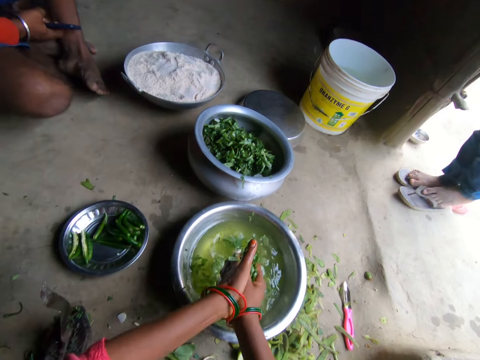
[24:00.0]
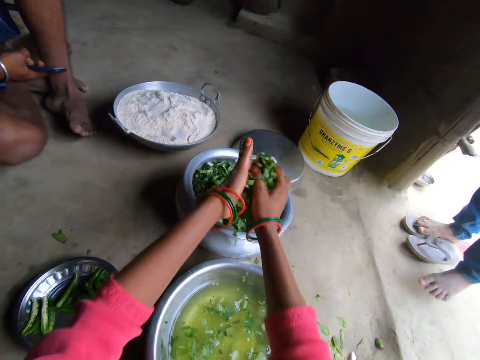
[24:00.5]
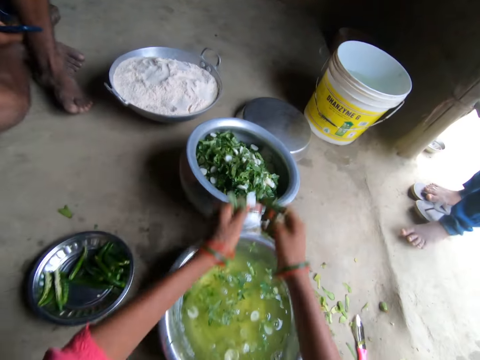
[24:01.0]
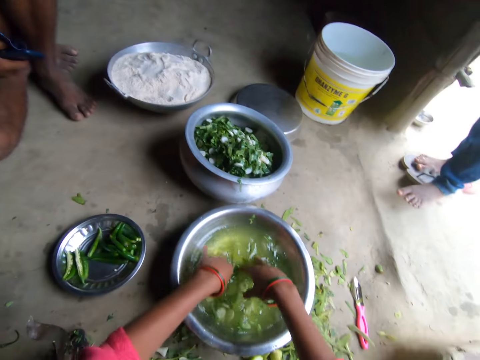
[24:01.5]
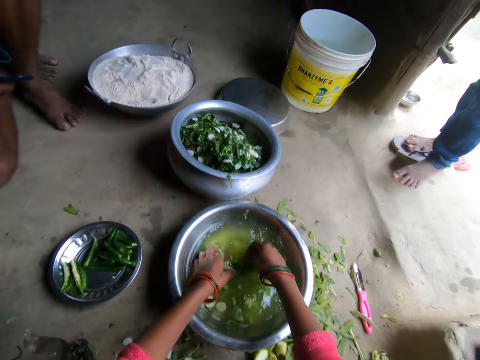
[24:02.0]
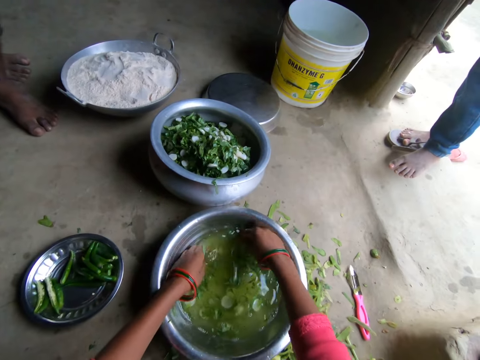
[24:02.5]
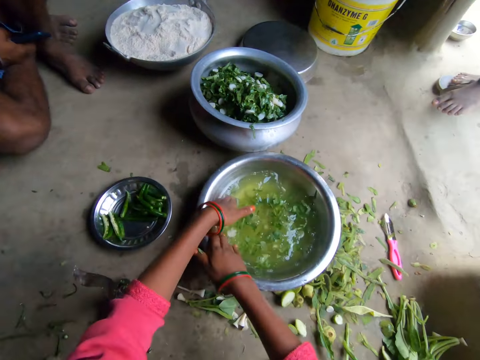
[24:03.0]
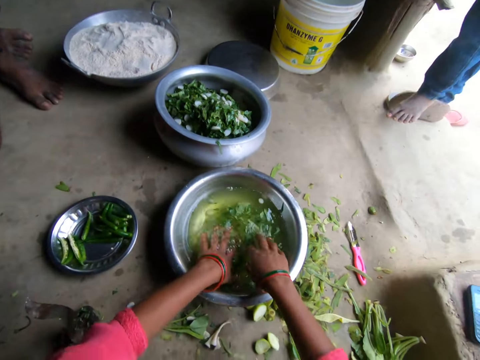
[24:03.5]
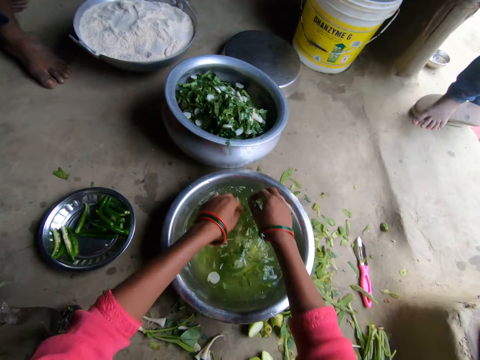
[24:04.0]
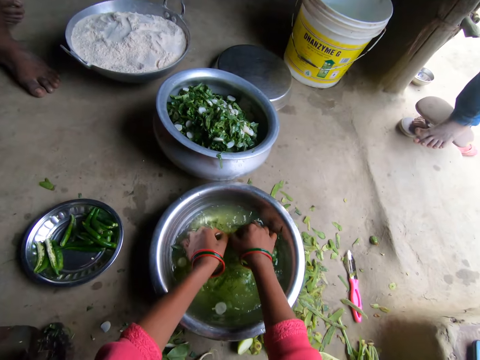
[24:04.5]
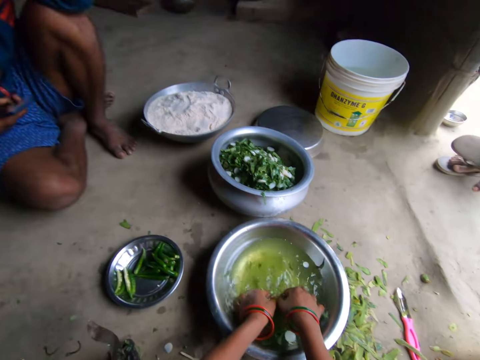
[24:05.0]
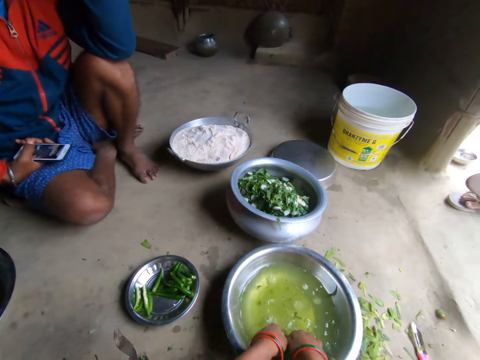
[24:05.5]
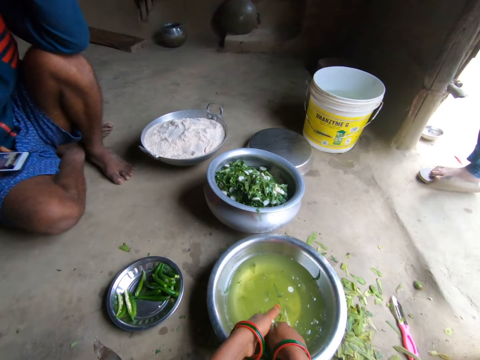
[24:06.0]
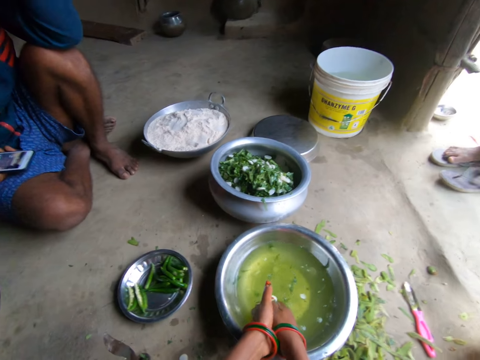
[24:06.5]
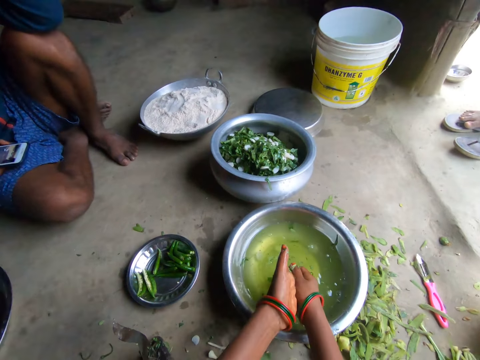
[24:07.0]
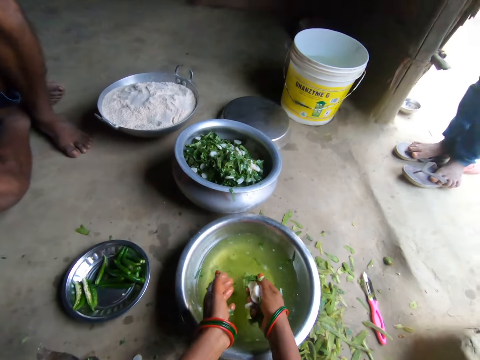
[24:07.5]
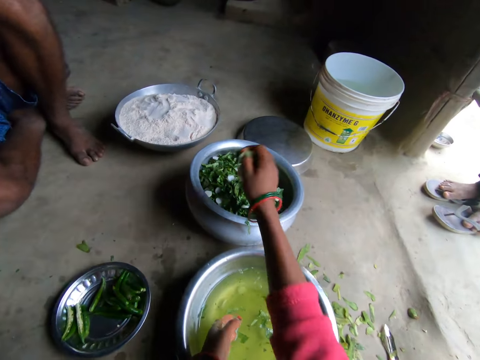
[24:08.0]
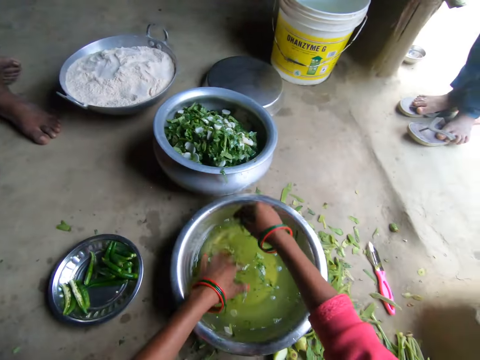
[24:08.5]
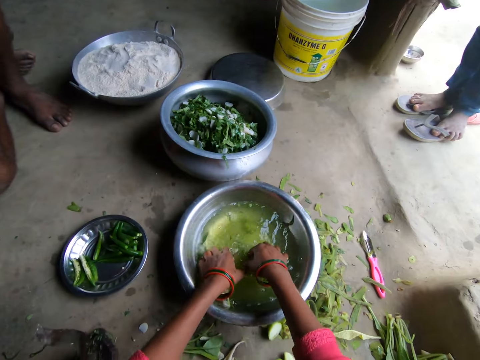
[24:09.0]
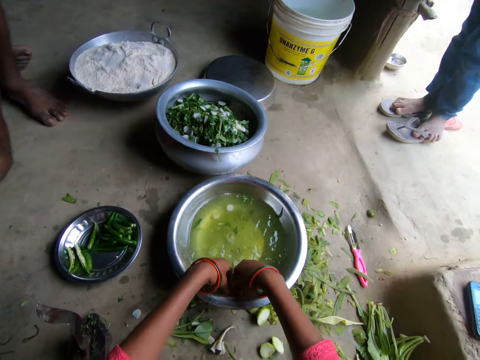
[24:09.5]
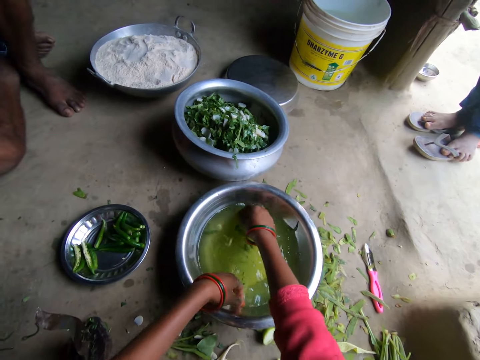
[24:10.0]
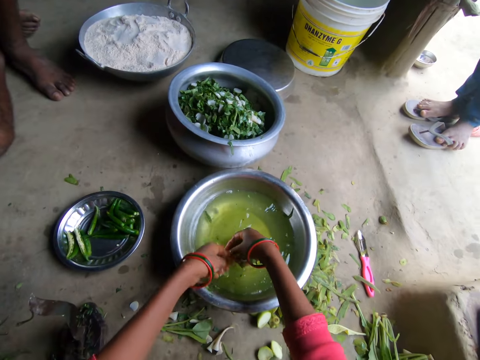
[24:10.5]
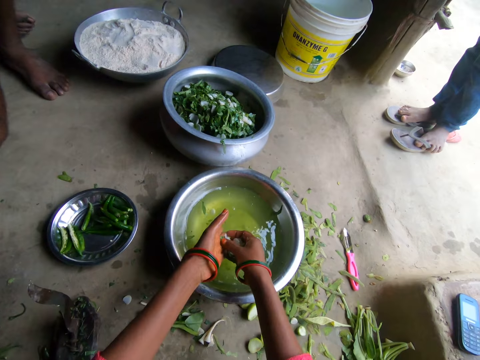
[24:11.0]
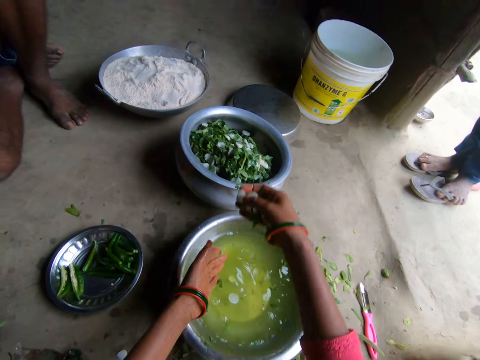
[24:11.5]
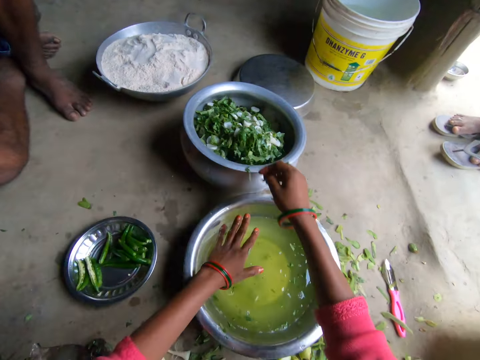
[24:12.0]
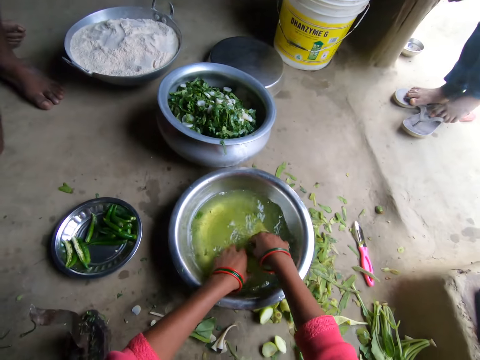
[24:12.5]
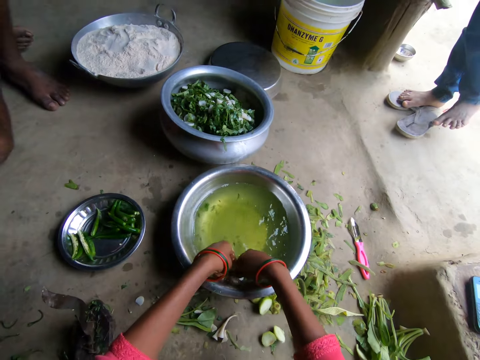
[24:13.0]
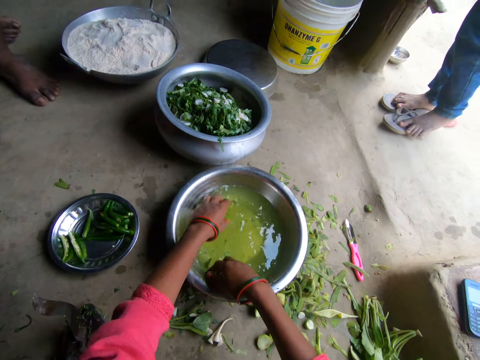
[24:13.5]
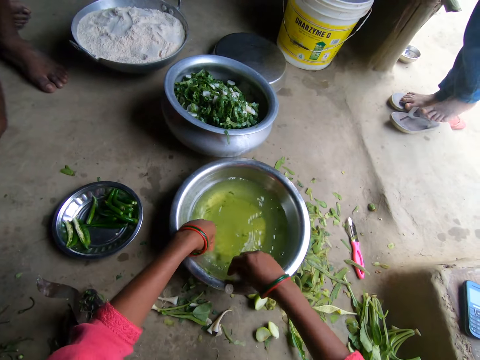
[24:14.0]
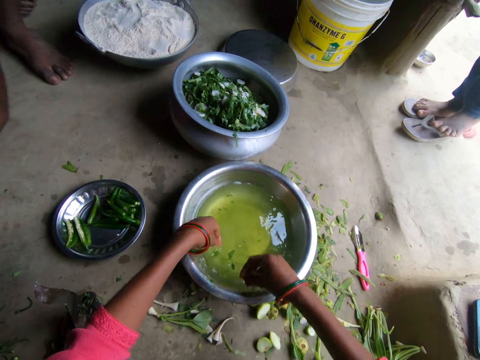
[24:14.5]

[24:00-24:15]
The camera wearer puts the daikon radish slices and something in the cooking pot with both hands. She dips her hands in water. She rinses her hands in the metallic bowl. She raises the daikon radish slices and something from the metallic bowl with her right hand. She puts the daikon radish slices and something in the cooking pot with her right hand. She picks the daikon radish slices from the metallic bowl with both hands. She takes a vegetable from her left hand. She puts the daikon radish slice in the cooking pot with her right hand. She dips both hands in the water. She picks the daikon radish slices from the metallic bowl with her right hand.

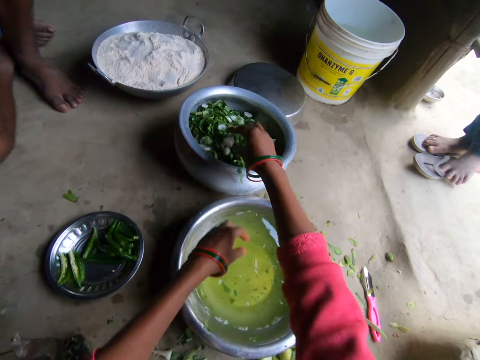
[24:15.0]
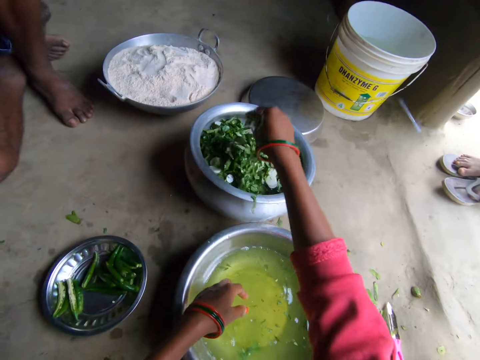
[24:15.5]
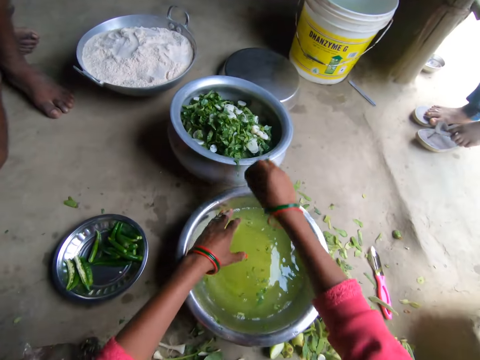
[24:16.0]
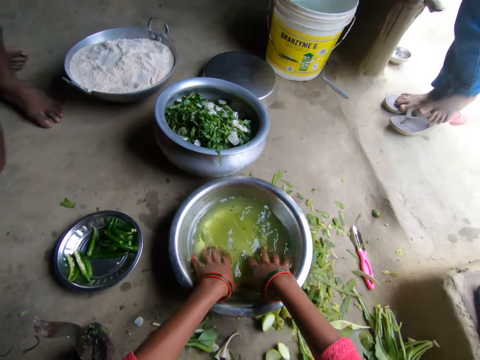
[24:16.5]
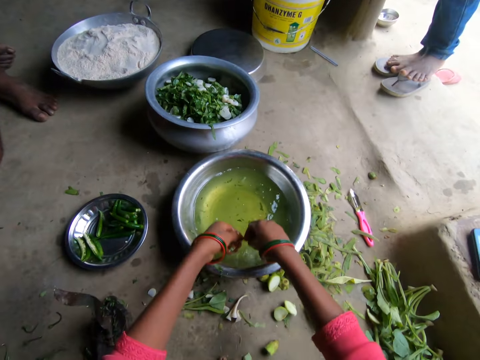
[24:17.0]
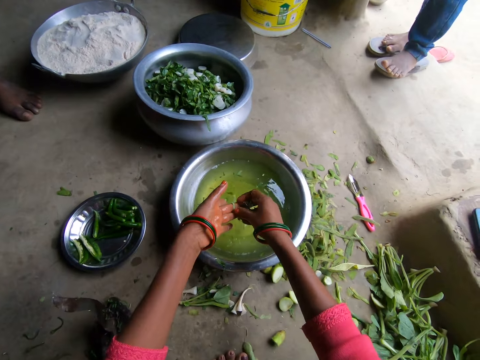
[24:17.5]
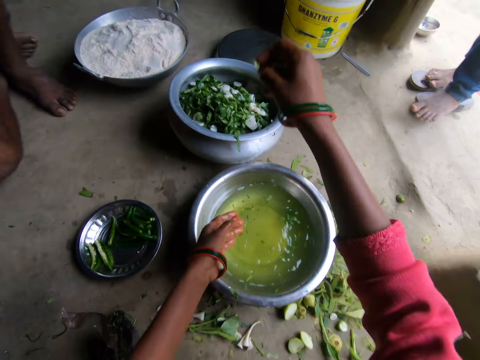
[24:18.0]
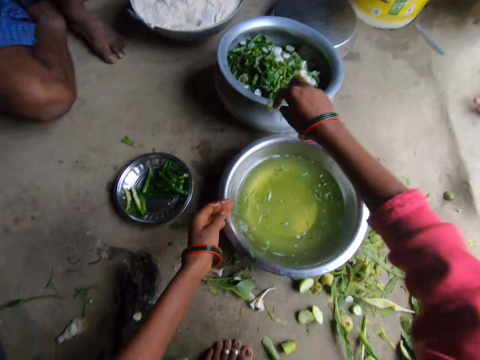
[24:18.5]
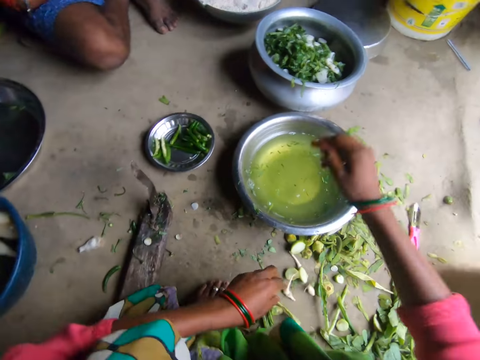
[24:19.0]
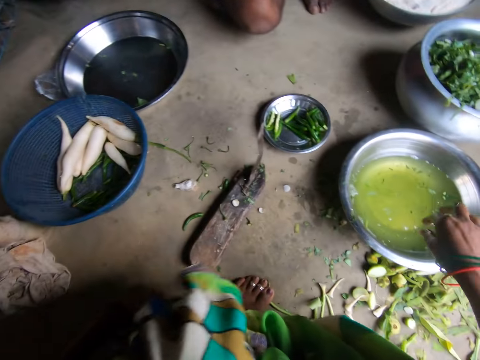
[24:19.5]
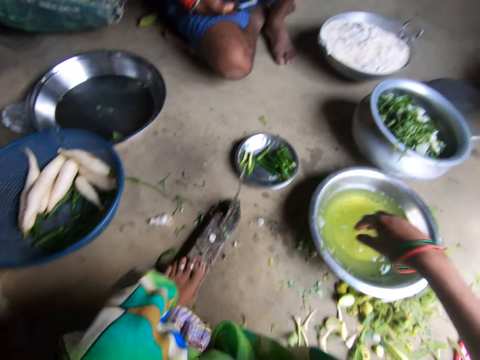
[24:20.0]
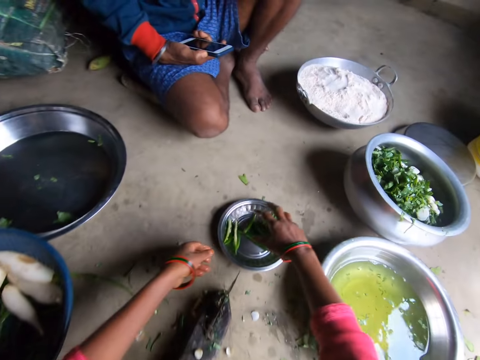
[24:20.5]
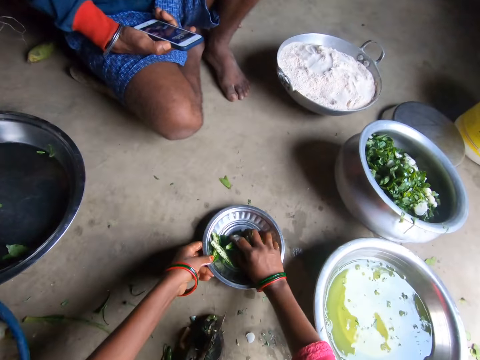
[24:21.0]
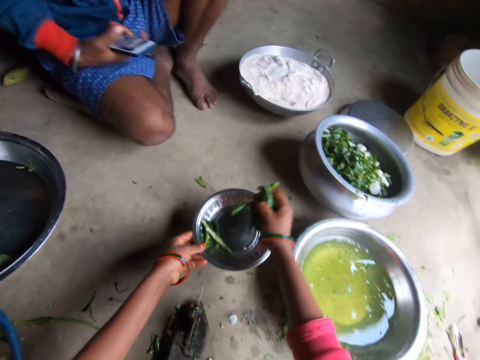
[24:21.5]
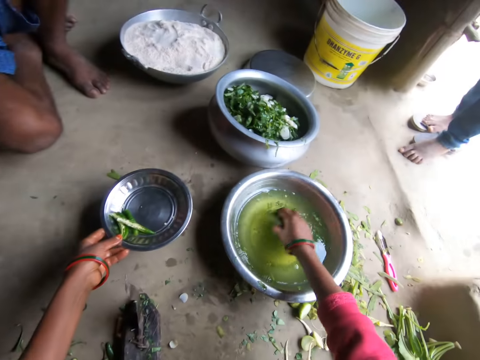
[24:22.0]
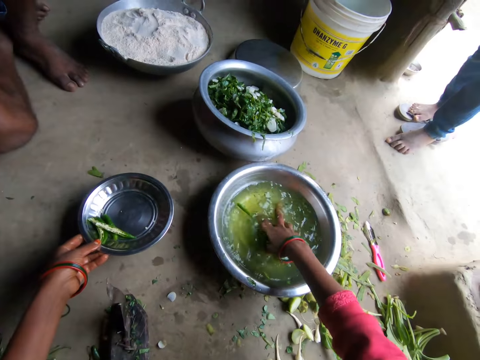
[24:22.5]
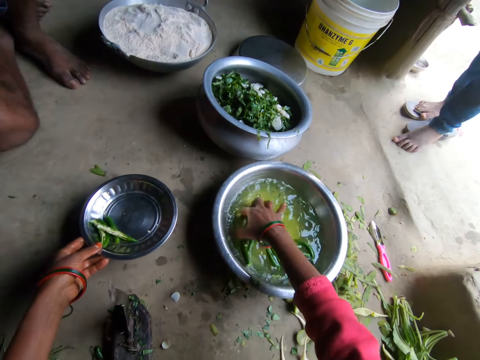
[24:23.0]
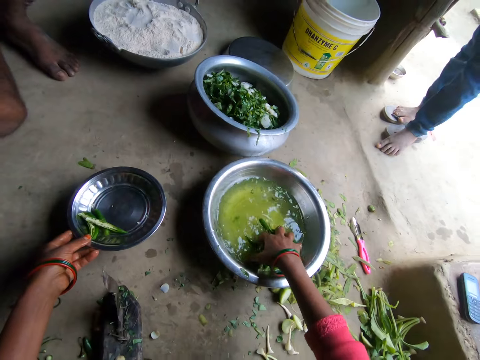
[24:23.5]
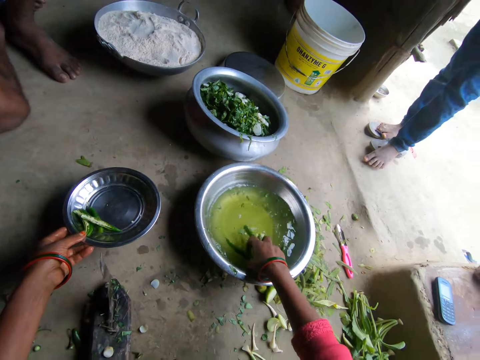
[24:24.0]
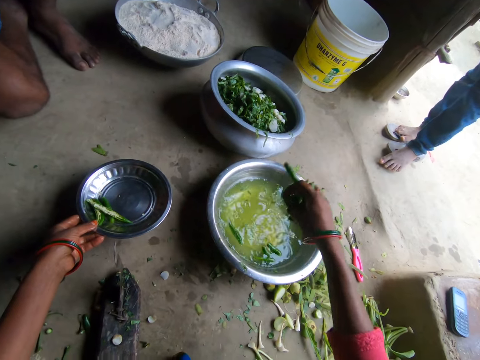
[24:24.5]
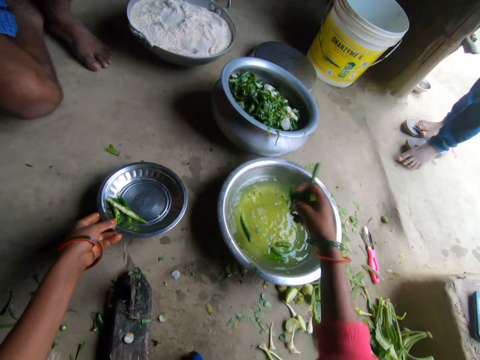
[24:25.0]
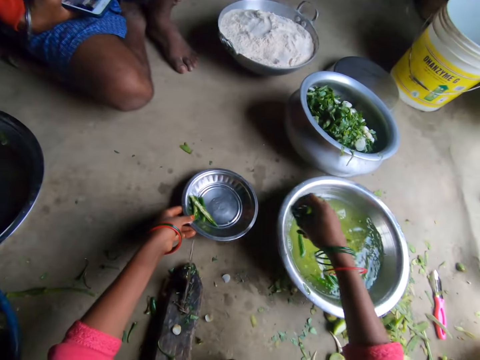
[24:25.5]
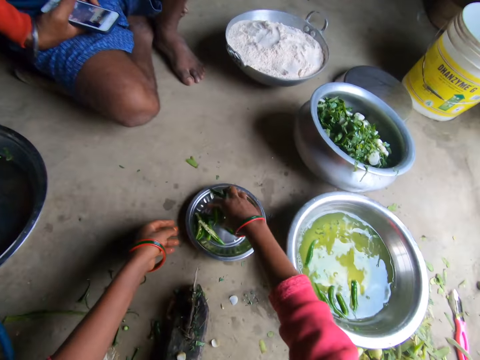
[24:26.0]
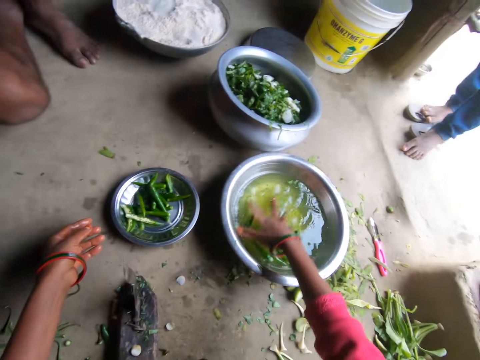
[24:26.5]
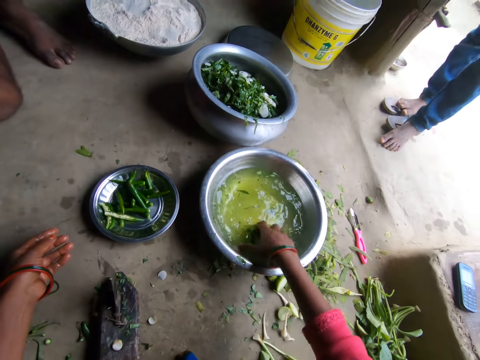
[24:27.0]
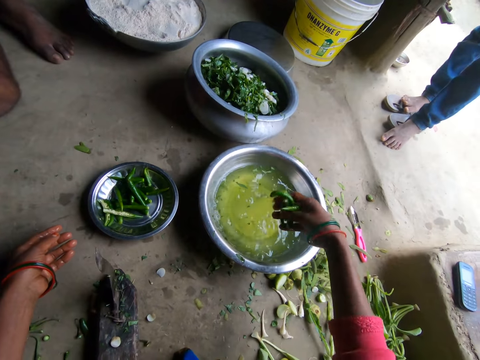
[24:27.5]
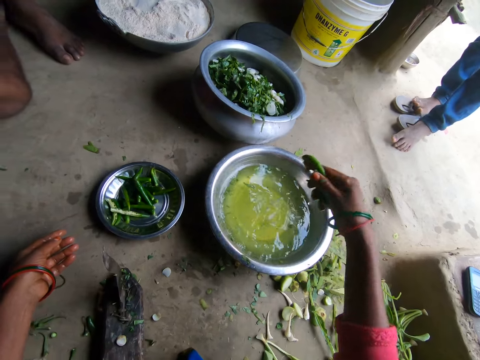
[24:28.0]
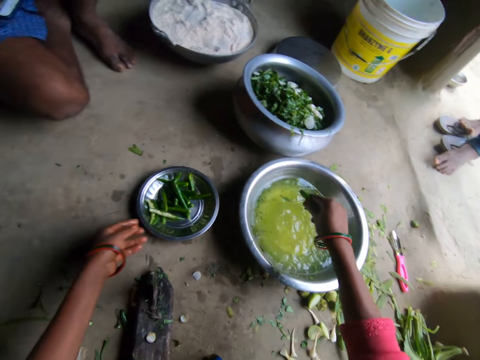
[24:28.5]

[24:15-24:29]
The camera wearer puts the daikon radish slice in the cooking pot with her right hand. She dips both hands in the water. She picks the daikon radish slices from the metallic bowl. She takes a vegetable from her left hand. She puts the daikon radish slice in the cooking pot with her right hand. She moves peels on the floor with her left hand. She picks hot peppers from the metallic plate with her right hand. She picks the metallic plate from the floor with her left hand. She puts the hot peppers in the metallic bowl. A boy stands at the kitchen door. The camera wearer rinses the hot peppers in the metallic bowl. She picks the hot peppers from the metallic bowl with her right hand. She shakes her hand. She puts the metallic plate on the floor. She puts the hot peppers in the metallic plate with her right hand. The boy stands at the kitchen door. The camera wearer picks the hot peppers from the metallic bowl with her right hand. She shakes her hand.
